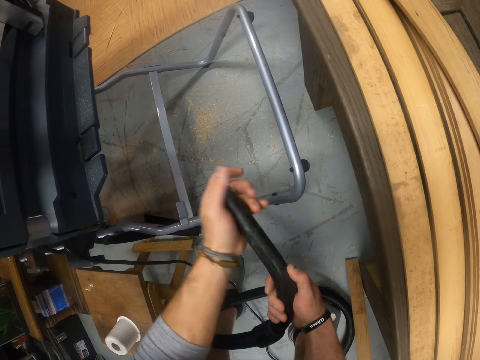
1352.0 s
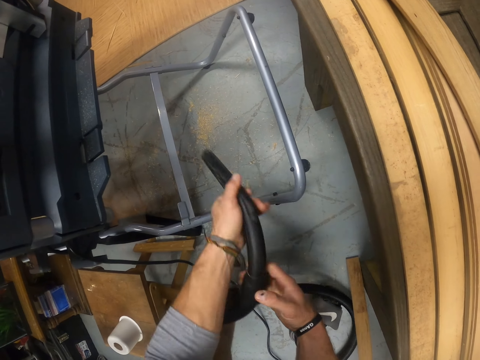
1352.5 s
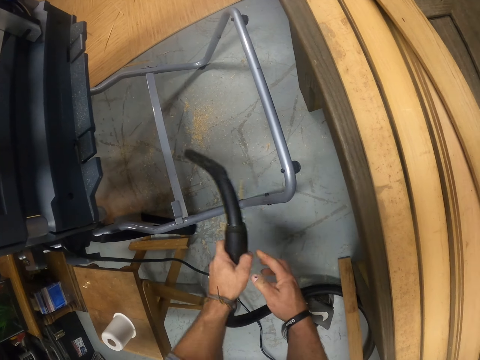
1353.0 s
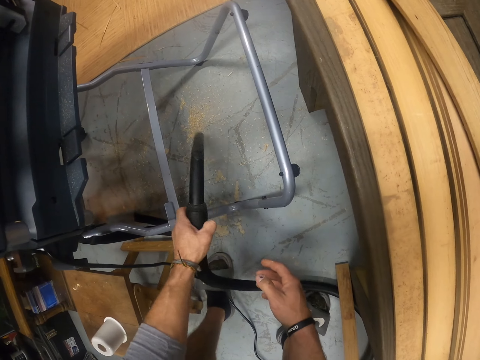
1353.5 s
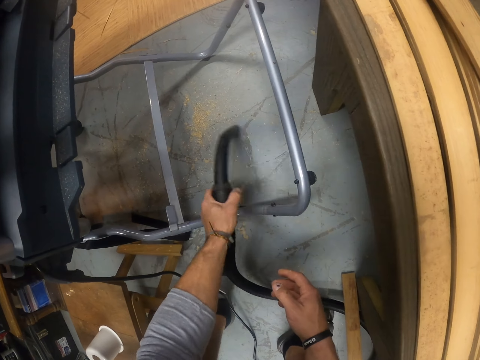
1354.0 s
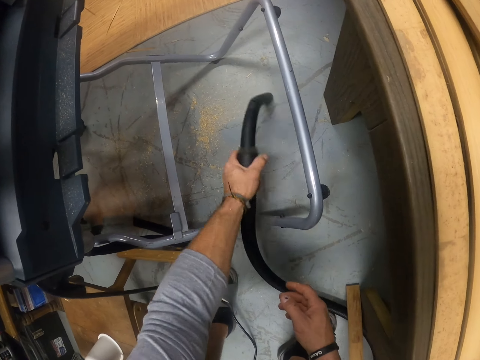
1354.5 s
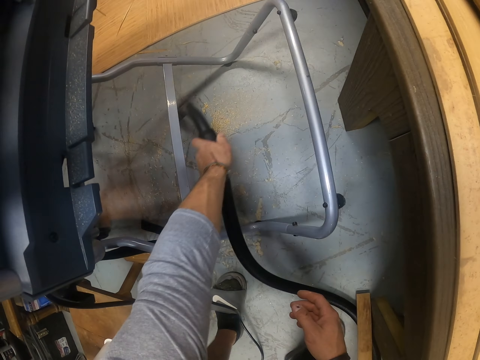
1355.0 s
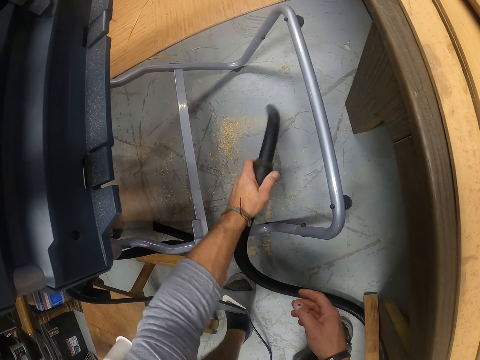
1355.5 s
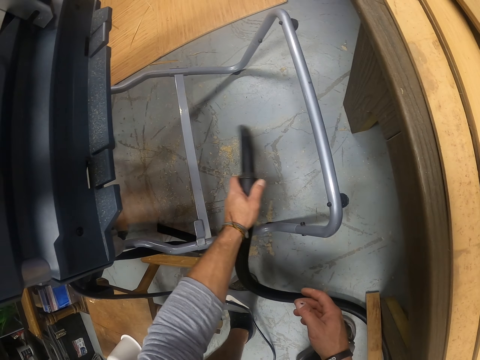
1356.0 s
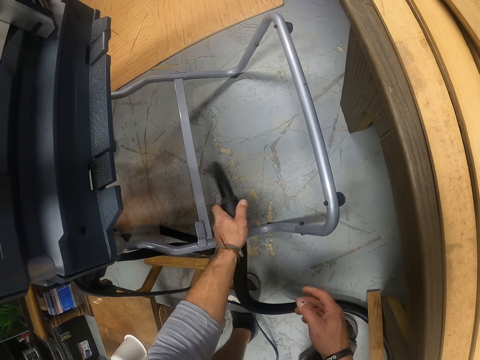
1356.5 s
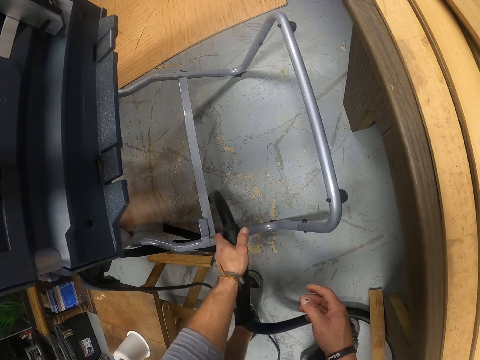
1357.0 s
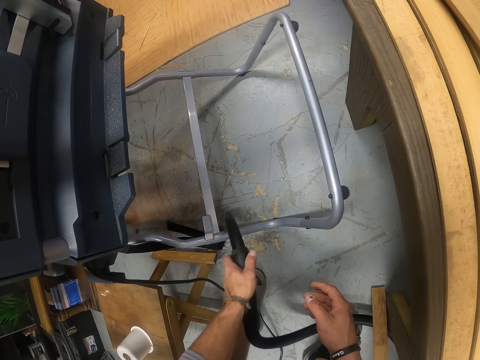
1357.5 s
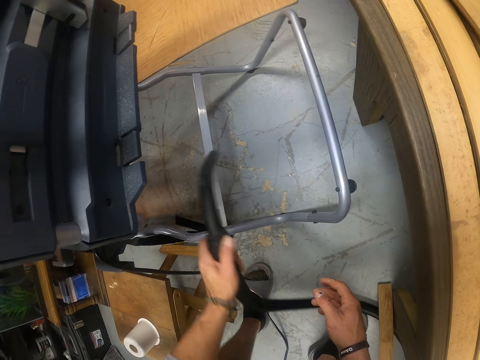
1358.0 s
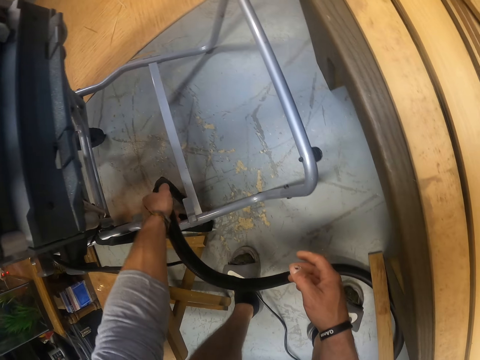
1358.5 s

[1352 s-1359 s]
The camera wearer holds the vacuum cleaner hoover hose with both hands. He vacuums the wood shavings on the ground with the vacuum cleaner hoover hose in his left hand.

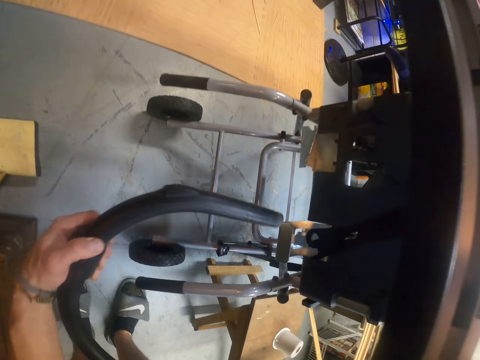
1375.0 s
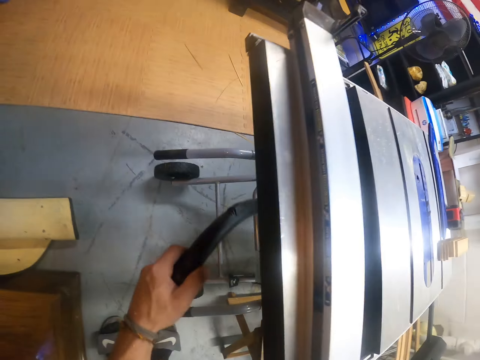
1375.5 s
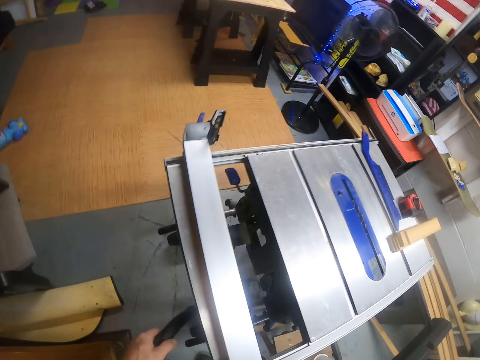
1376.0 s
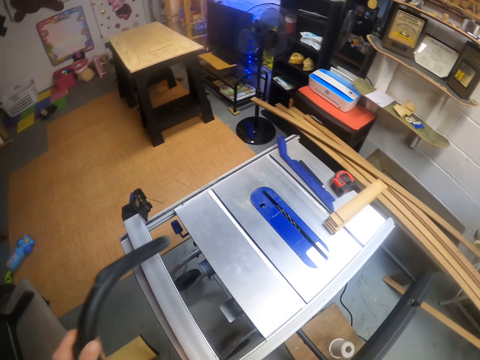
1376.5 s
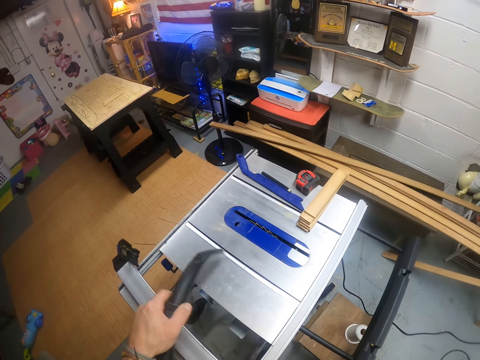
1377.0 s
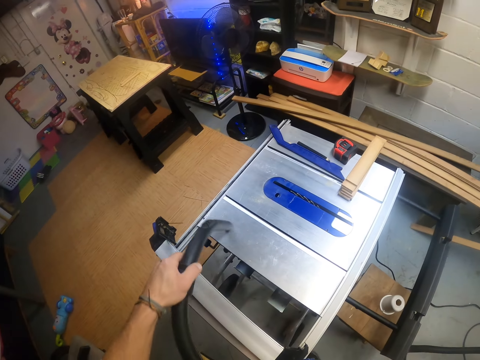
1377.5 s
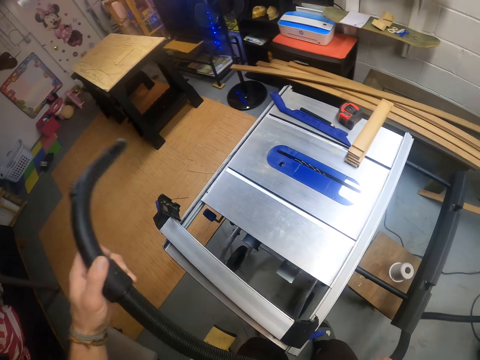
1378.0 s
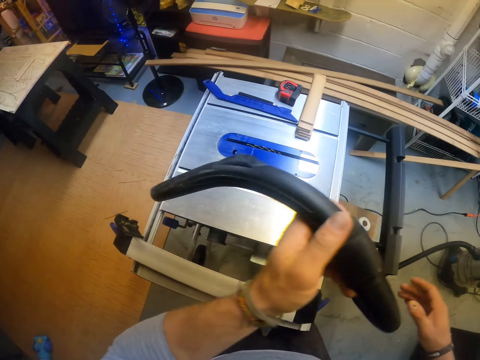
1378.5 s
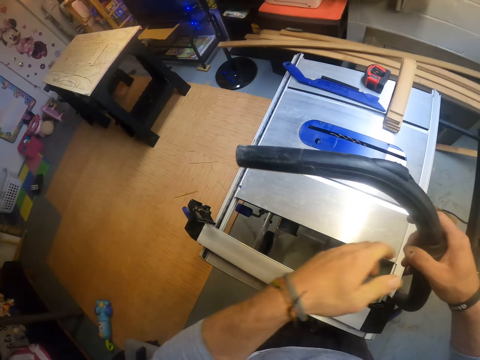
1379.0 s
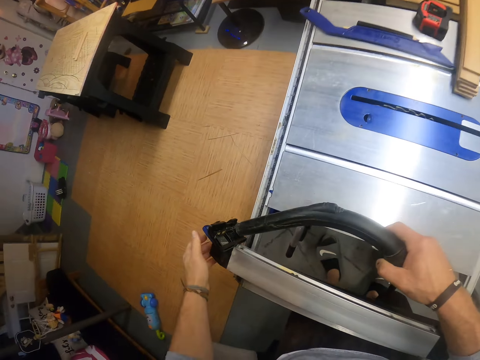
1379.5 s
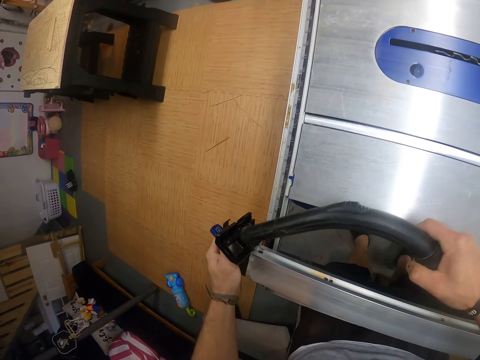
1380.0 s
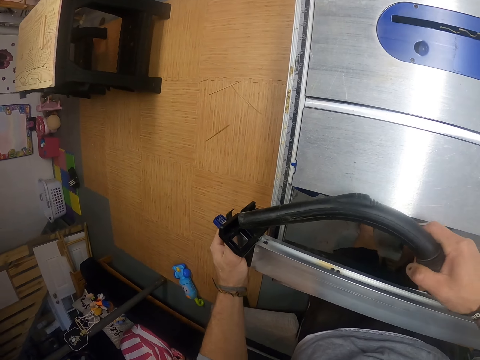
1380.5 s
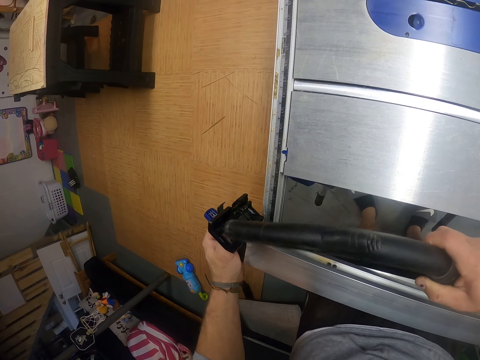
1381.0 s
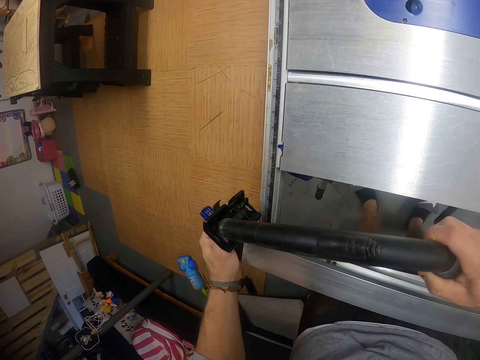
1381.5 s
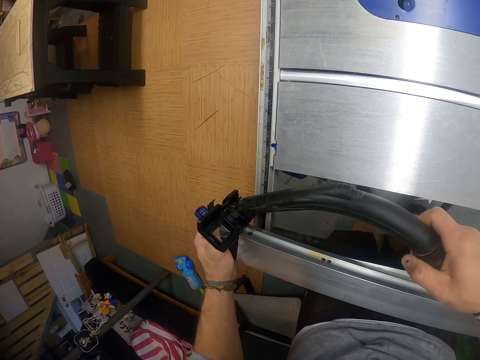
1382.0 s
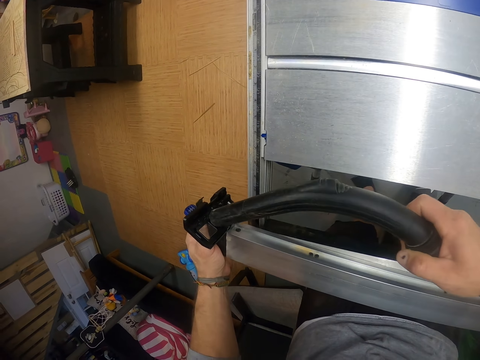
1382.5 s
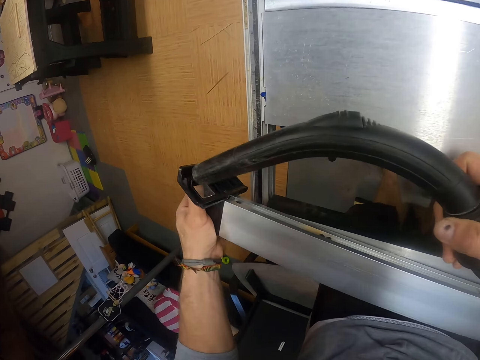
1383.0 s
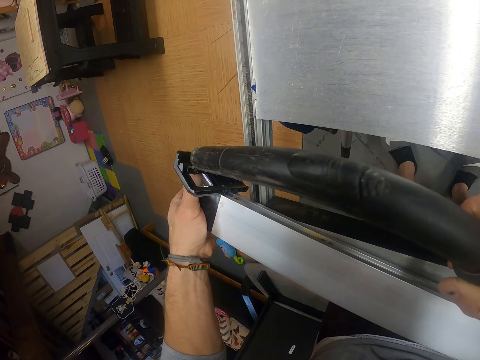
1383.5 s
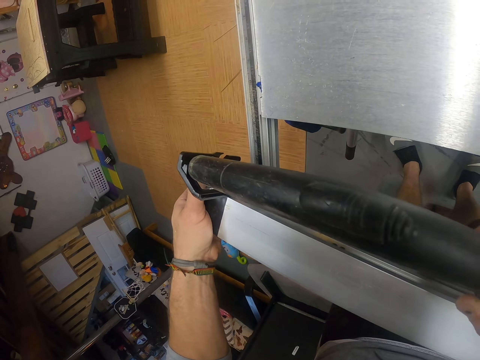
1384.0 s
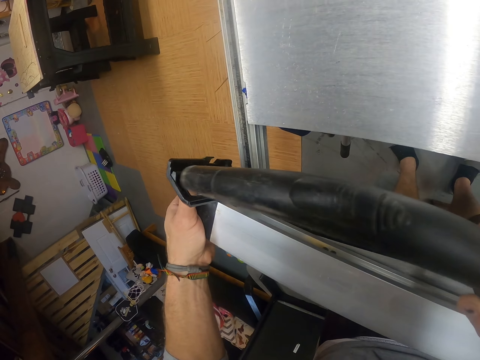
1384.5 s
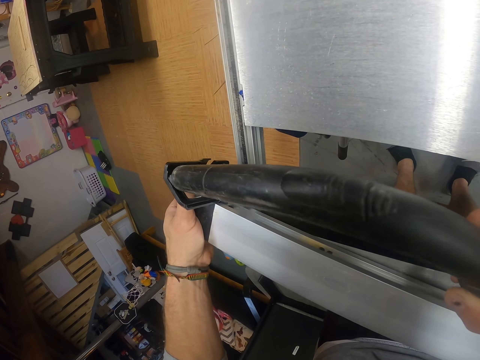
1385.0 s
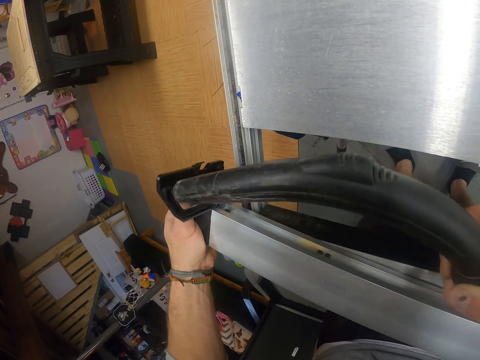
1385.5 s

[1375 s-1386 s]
The camera wearer clears wood debris on a table saw with the vacuum cleaner in his left hand. He holds the vacuum cleaner with his right hand. He holds a fence lock of the table saw with his left hand. He clears wood debris from the table saw with the vacuum cleaner in his right hand.

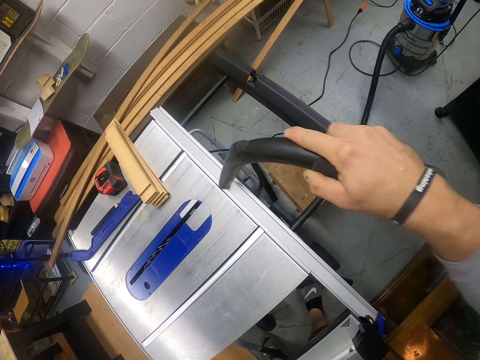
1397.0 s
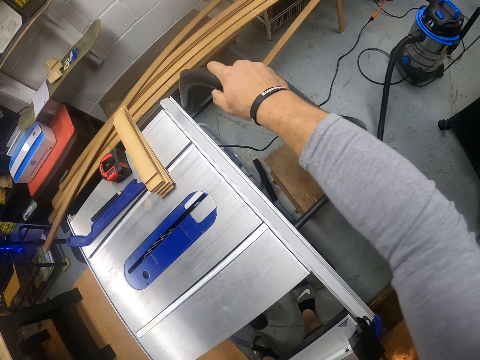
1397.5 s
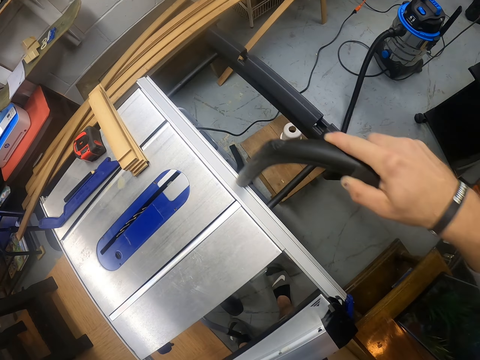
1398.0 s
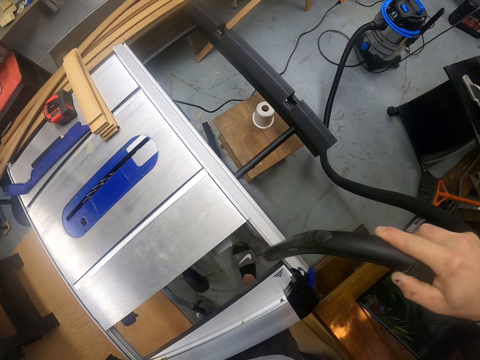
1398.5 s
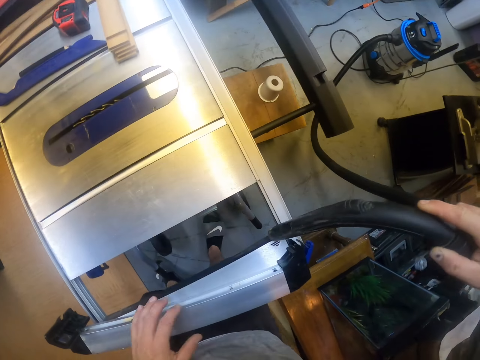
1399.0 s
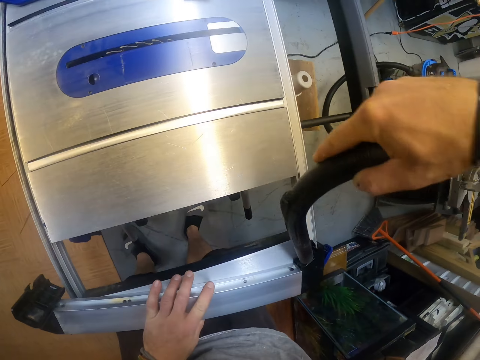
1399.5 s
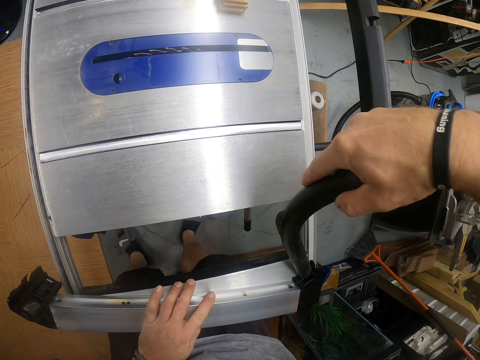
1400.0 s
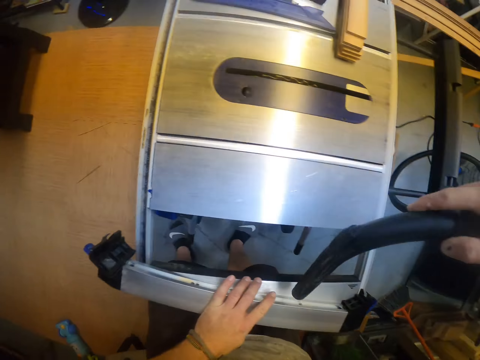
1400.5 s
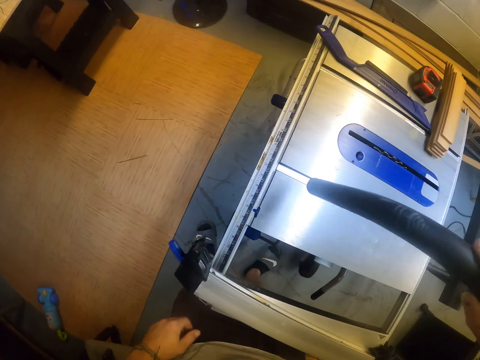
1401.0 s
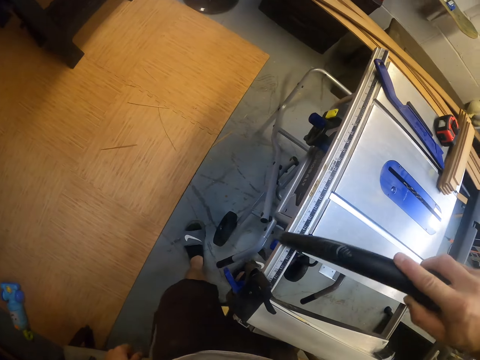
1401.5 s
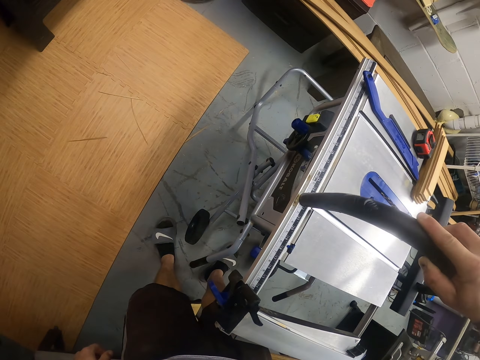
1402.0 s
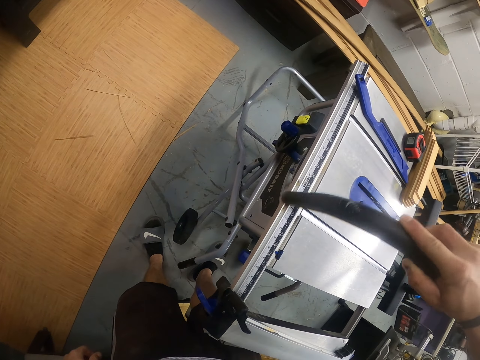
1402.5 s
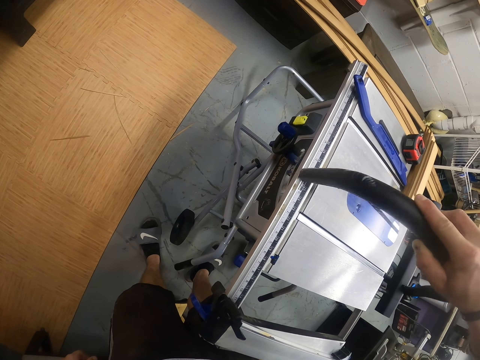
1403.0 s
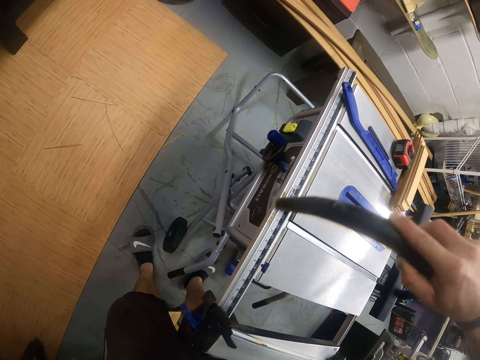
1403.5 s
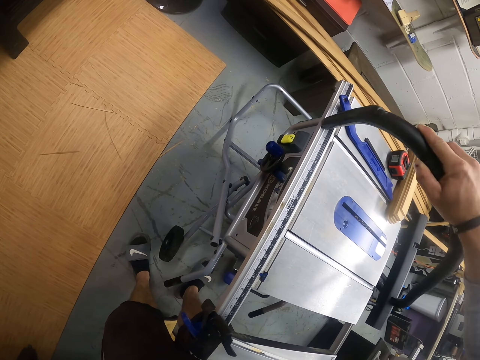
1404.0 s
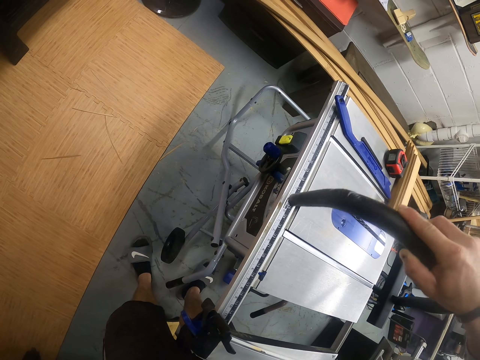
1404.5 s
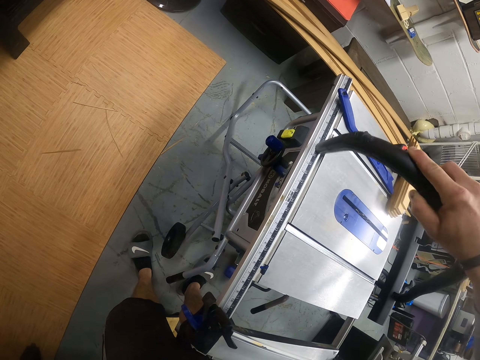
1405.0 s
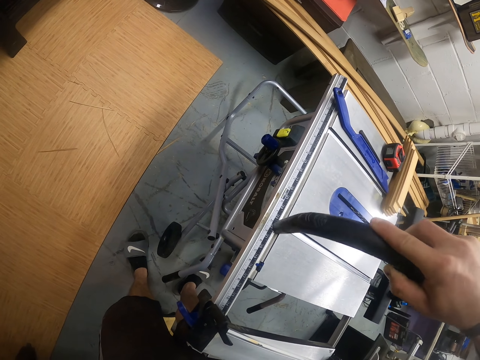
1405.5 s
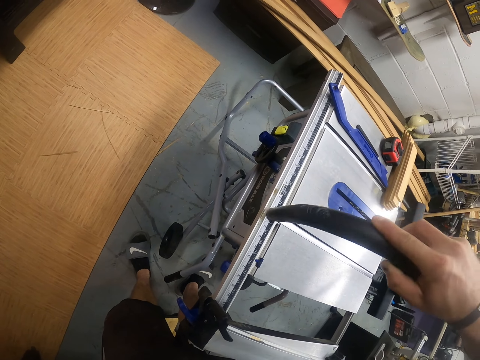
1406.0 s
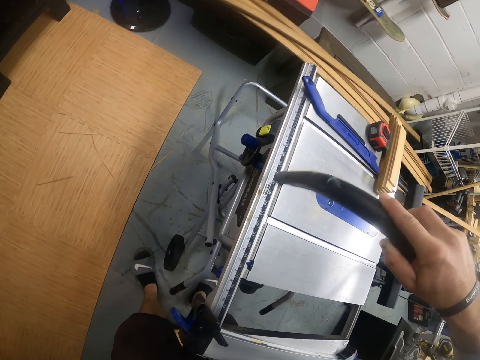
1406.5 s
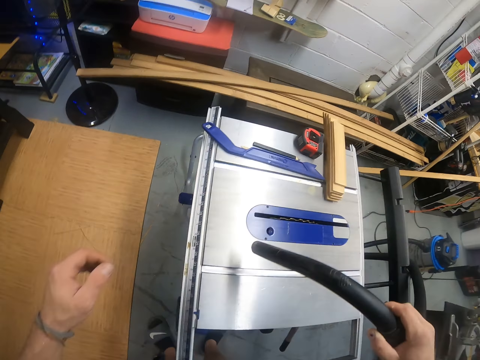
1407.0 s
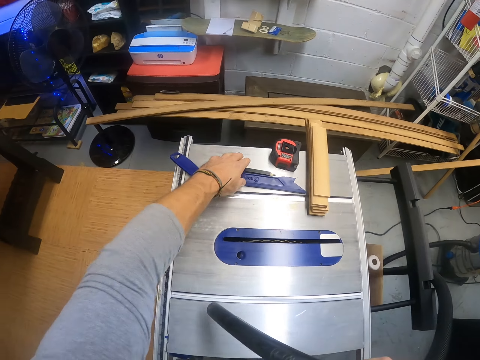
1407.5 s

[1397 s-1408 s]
The camera wearer places his left hand on the table saw.
